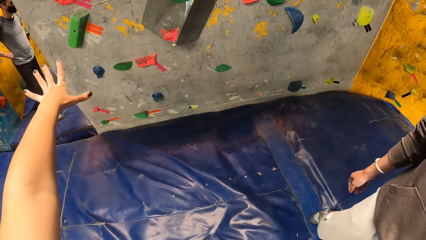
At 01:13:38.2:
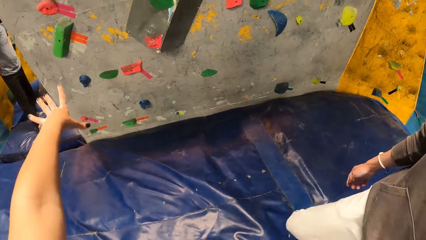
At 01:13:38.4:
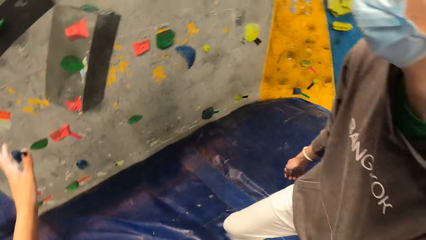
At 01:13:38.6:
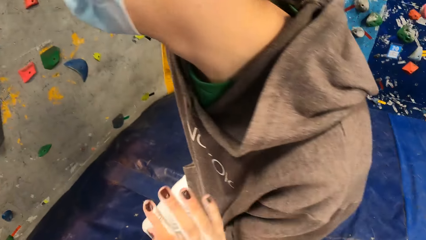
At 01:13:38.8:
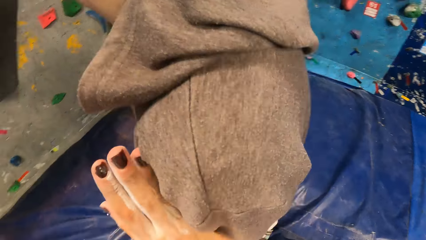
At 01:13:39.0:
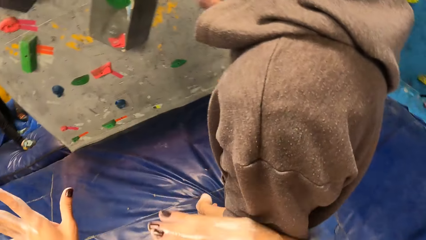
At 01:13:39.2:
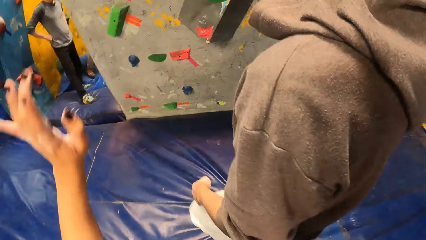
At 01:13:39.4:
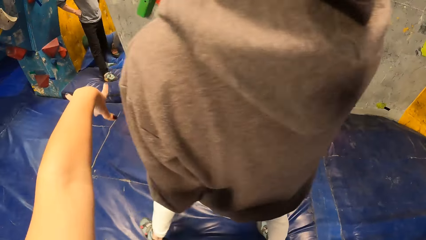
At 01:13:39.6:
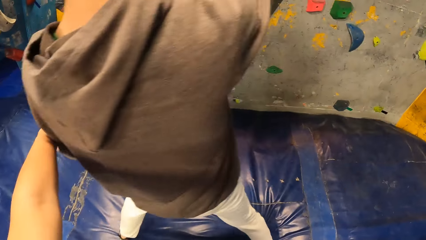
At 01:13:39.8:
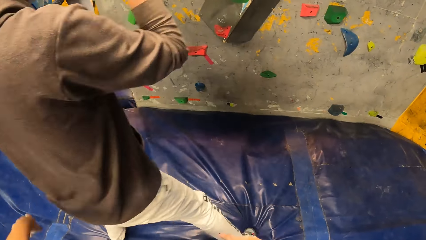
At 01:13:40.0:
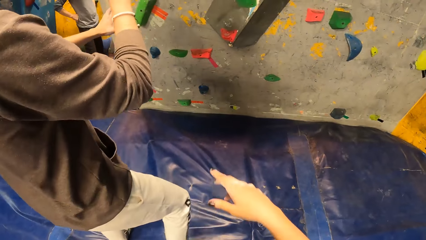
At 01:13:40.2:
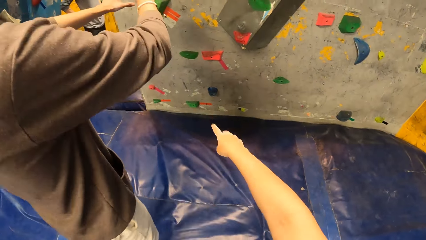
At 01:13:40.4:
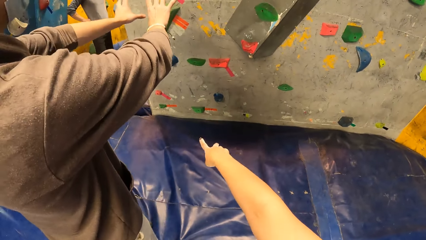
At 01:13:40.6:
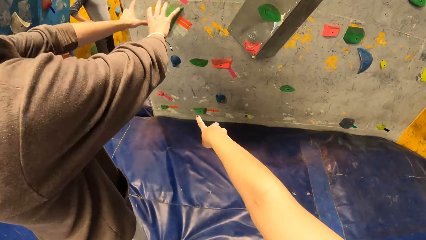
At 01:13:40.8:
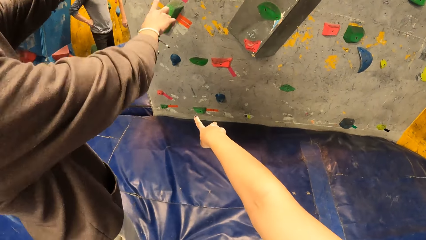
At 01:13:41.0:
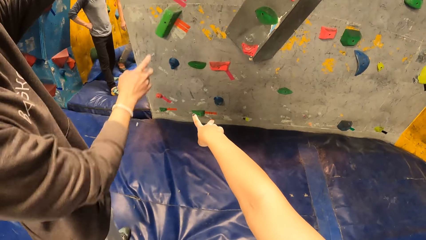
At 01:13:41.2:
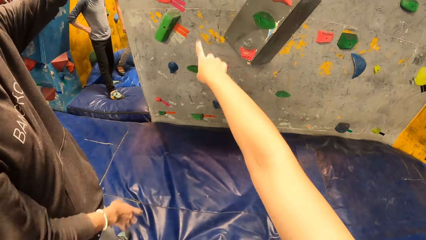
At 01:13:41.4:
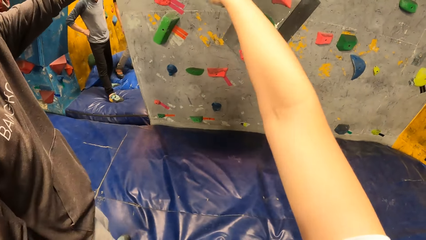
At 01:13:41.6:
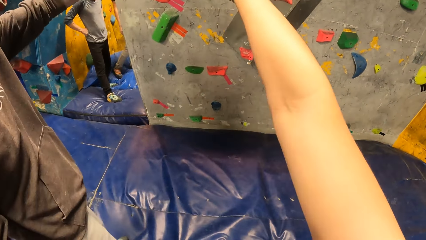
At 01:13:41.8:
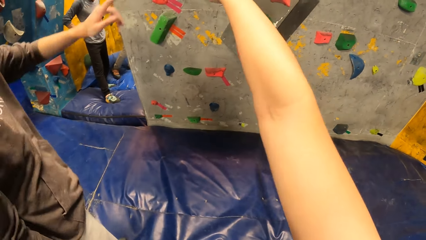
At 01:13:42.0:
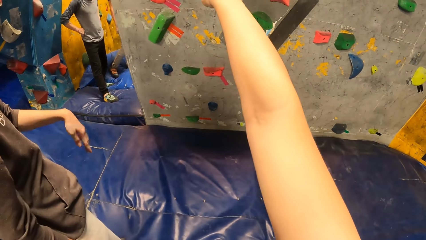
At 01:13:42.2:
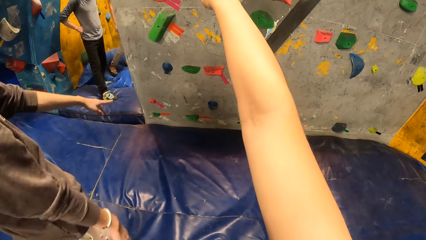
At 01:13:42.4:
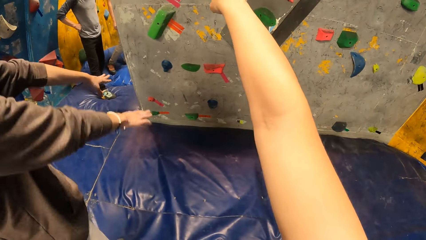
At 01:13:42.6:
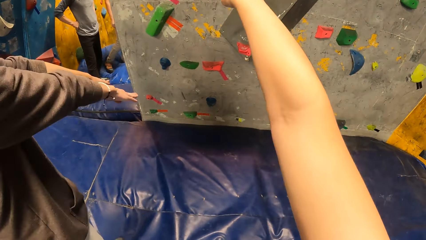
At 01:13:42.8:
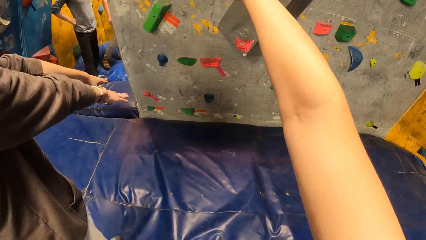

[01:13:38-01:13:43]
The camera wearer interacts with the man.

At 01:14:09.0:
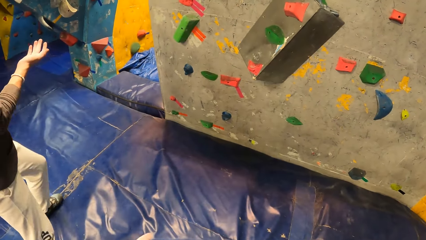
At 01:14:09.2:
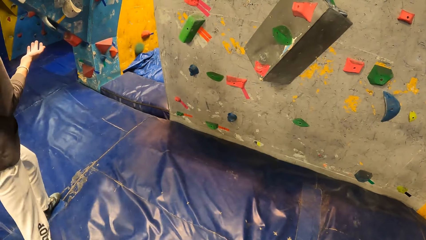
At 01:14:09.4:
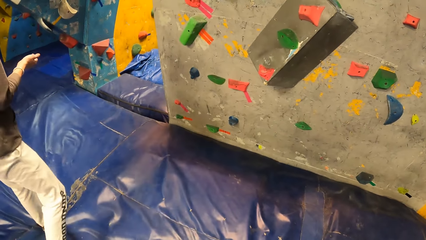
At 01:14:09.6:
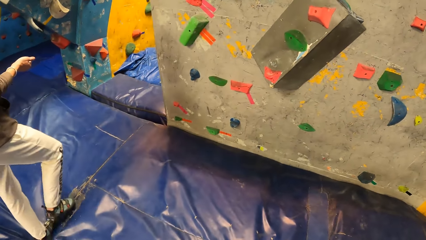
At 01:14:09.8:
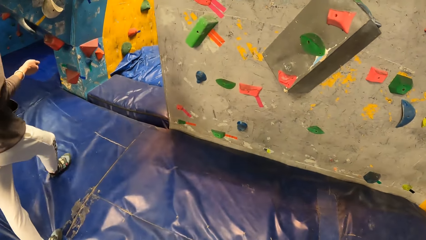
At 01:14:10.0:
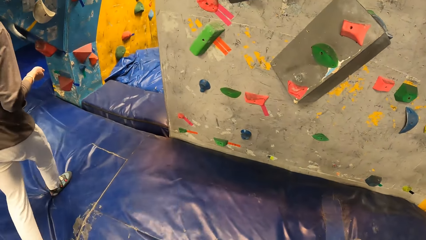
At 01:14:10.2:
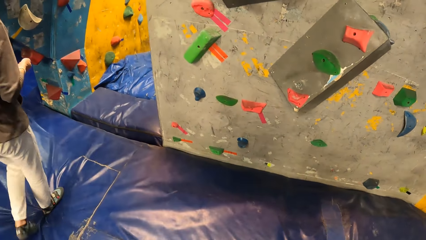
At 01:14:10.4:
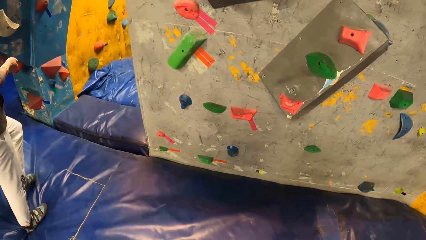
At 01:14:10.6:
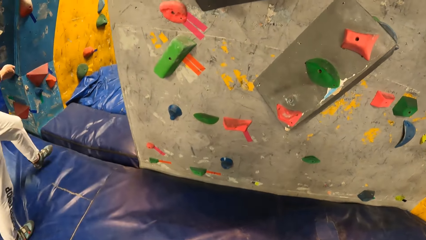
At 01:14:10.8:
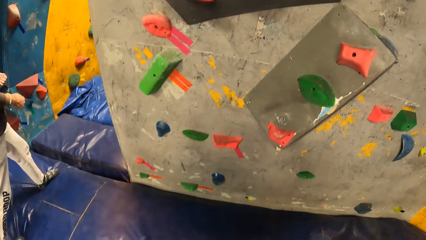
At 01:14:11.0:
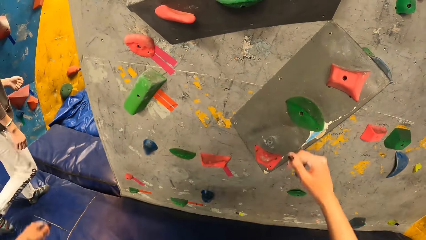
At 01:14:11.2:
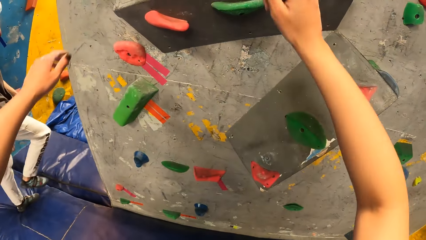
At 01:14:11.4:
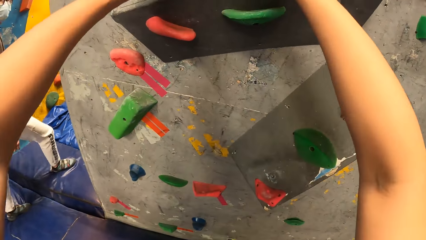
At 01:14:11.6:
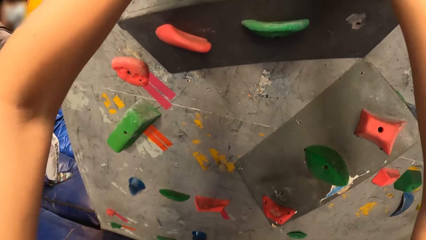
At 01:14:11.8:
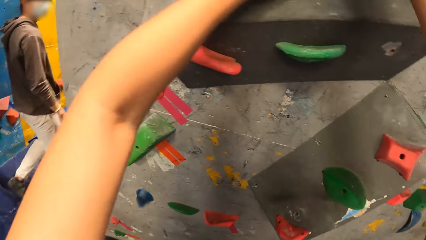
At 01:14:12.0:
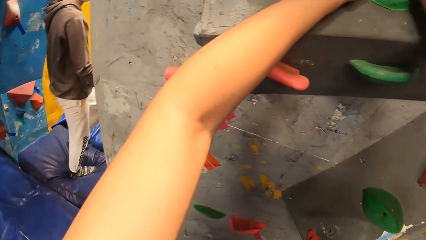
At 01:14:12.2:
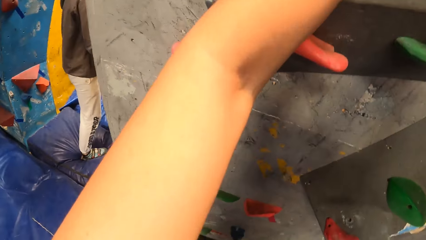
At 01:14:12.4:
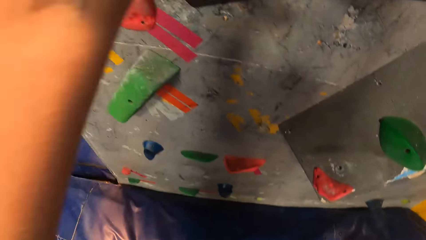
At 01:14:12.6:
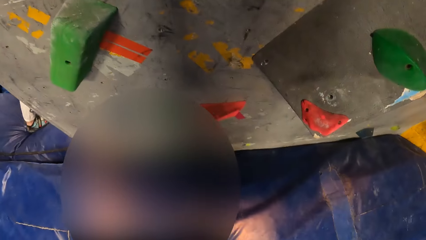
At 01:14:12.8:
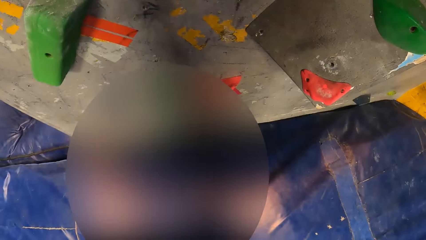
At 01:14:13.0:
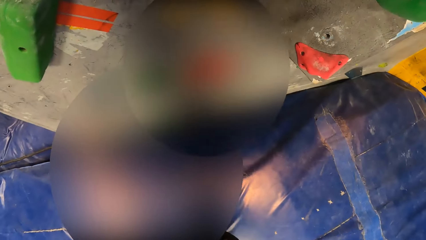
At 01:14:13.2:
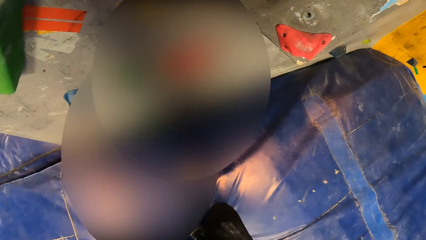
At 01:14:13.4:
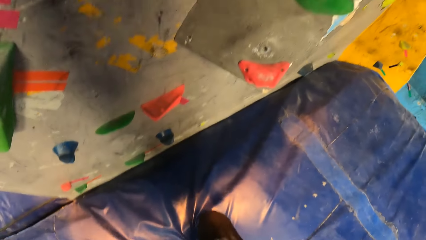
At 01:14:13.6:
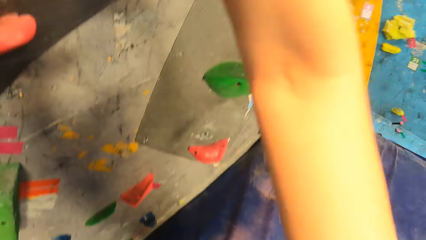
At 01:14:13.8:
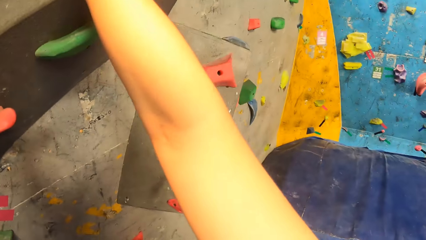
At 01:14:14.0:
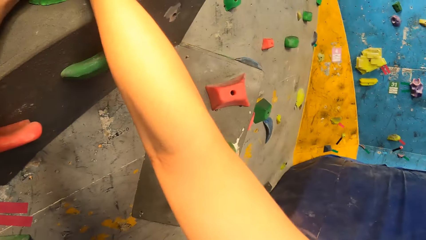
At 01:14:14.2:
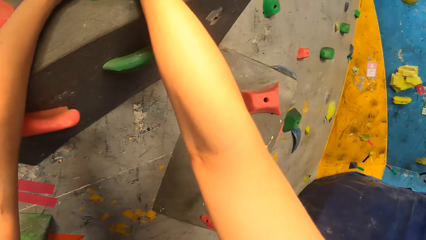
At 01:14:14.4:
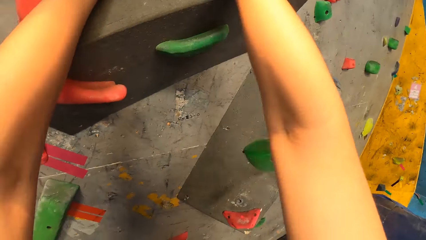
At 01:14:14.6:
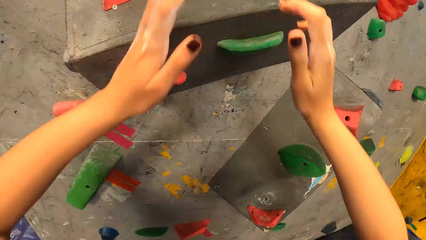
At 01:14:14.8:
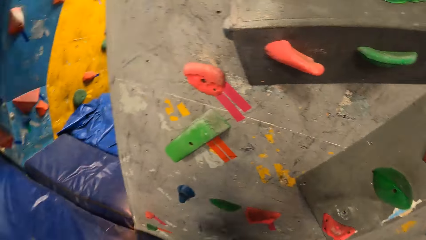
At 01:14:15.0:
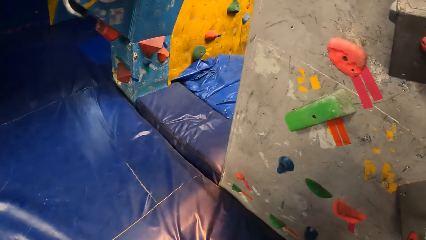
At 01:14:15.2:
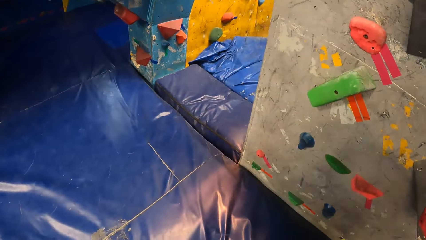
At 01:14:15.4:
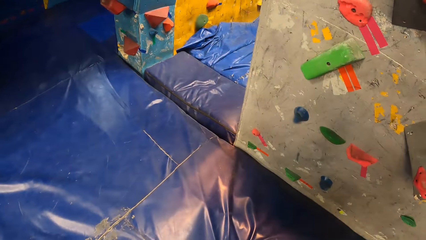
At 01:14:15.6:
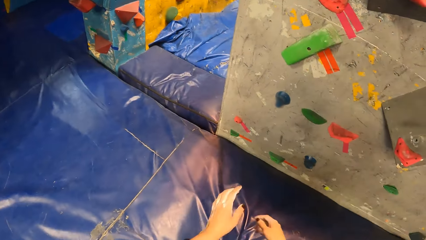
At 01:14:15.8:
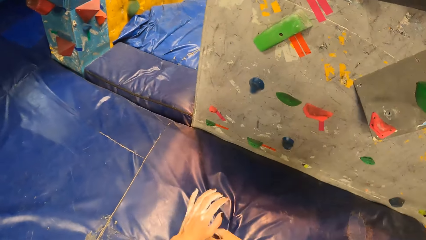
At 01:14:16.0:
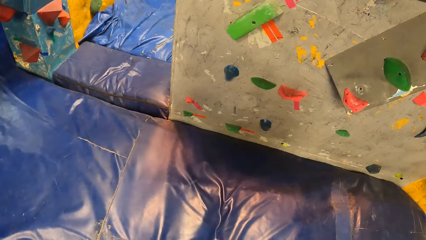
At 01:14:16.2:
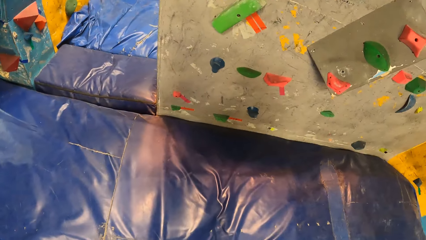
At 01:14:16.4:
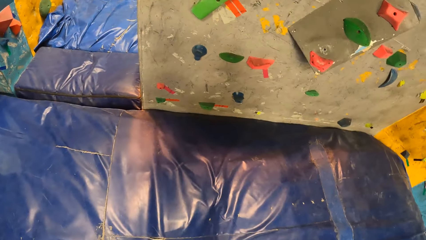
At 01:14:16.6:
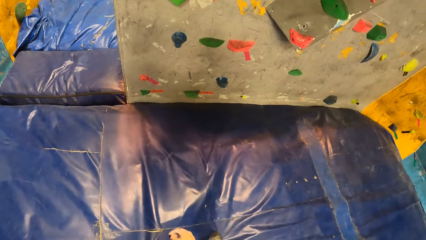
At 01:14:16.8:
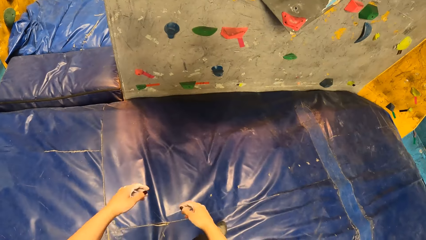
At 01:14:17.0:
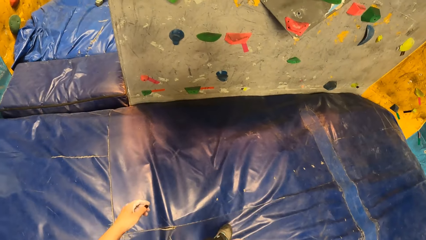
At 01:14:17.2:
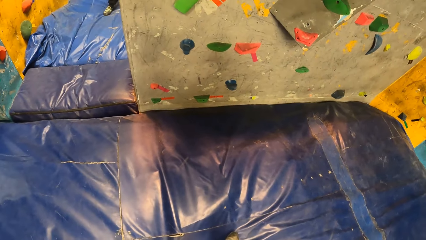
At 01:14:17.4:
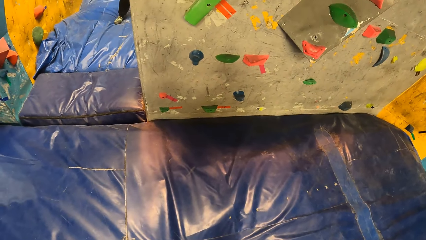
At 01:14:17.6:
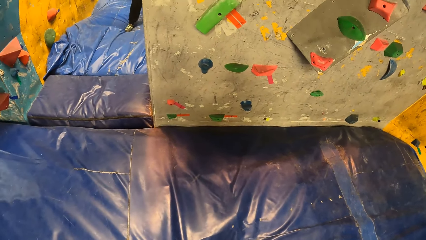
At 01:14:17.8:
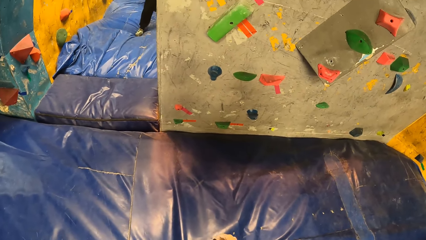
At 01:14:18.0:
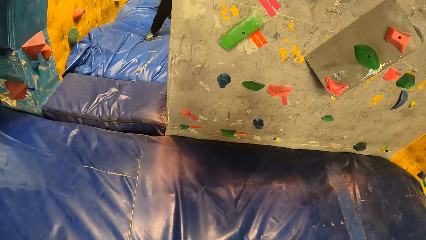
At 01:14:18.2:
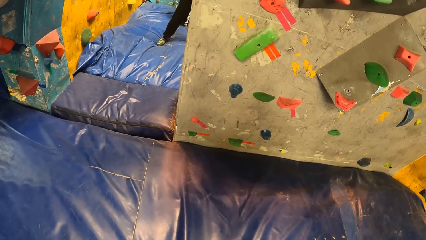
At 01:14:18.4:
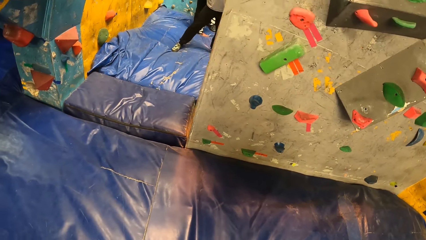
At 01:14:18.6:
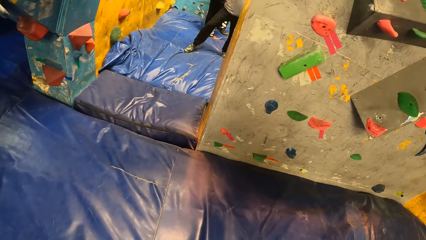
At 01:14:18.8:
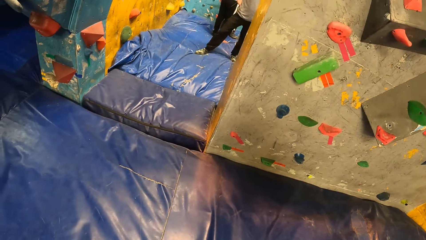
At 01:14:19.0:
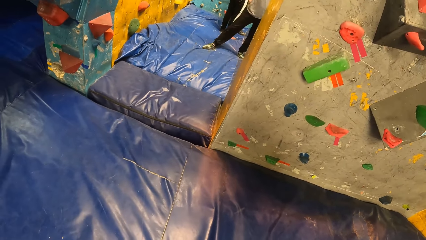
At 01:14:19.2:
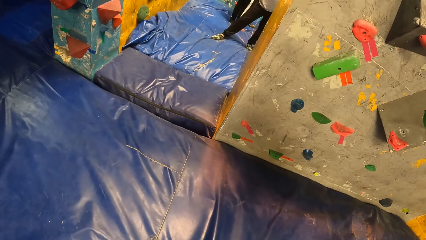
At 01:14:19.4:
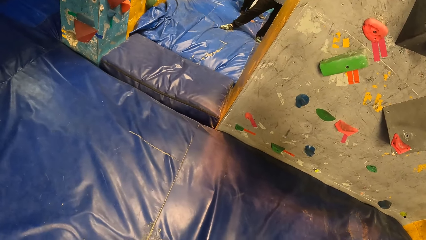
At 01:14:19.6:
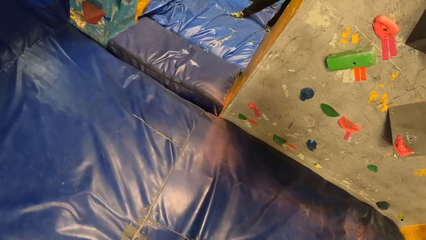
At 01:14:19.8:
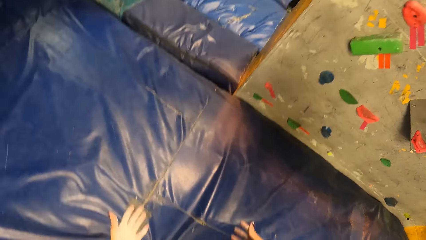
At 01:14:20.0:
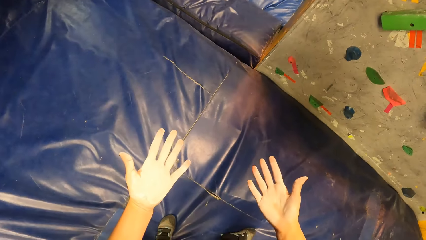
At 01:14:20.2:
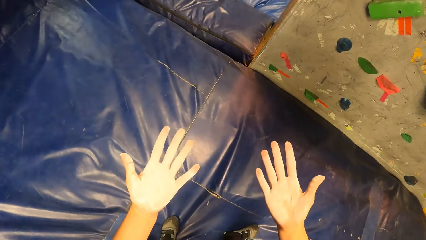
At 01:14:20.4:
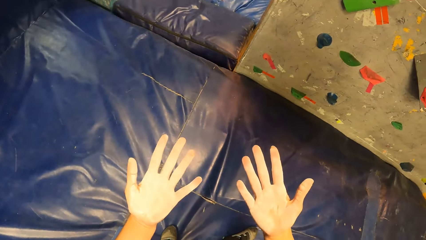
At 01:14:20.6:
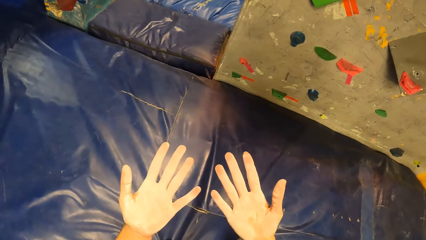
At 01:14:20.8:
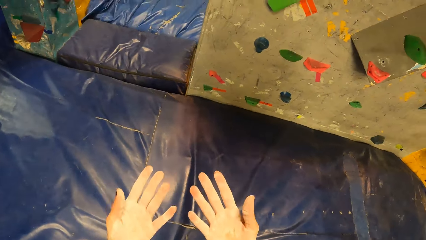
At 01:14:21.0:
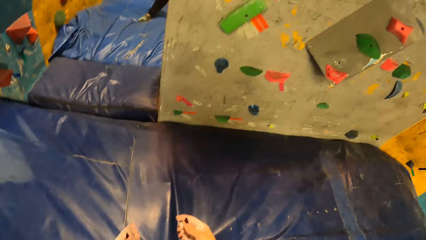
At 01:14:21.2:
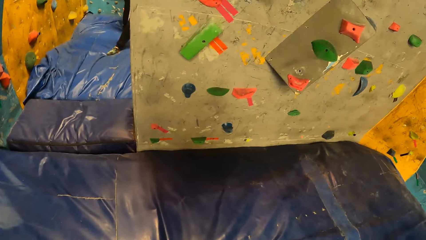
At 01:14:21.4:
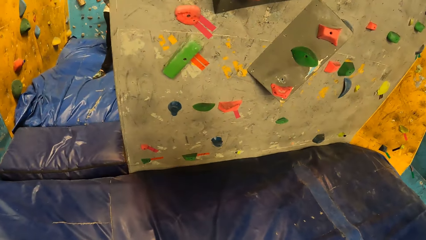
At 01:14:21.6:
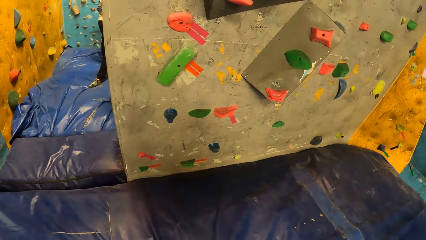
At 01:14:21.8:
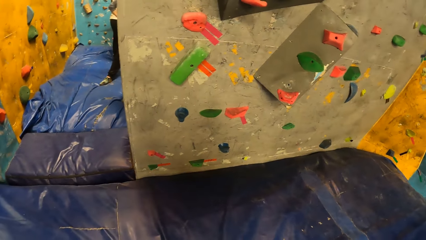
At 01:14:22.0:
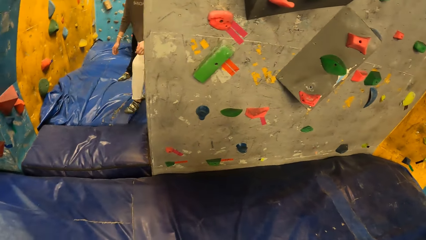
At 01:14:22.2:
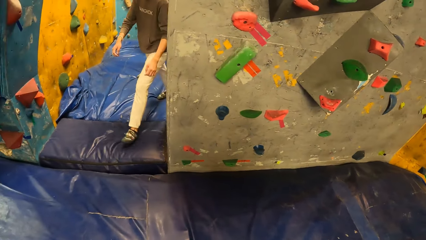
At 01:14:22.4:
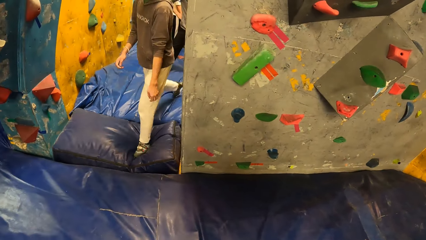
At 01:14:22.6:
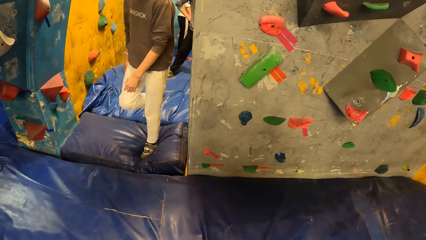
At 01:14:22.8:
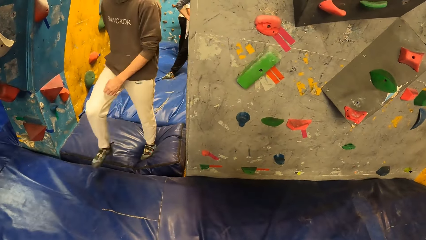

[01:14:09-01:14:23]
The man walks to the bouldering room. The camera wearer looks around. They stretch both hands. They look at the hands. They look around.
